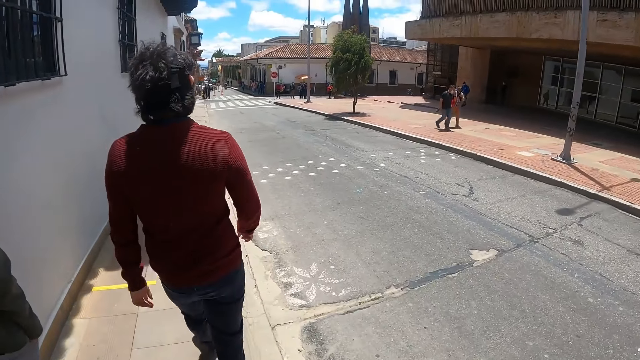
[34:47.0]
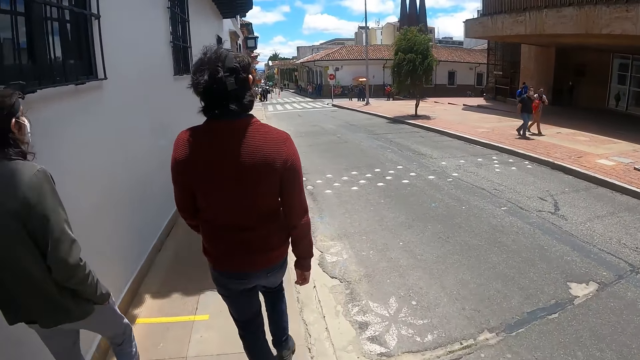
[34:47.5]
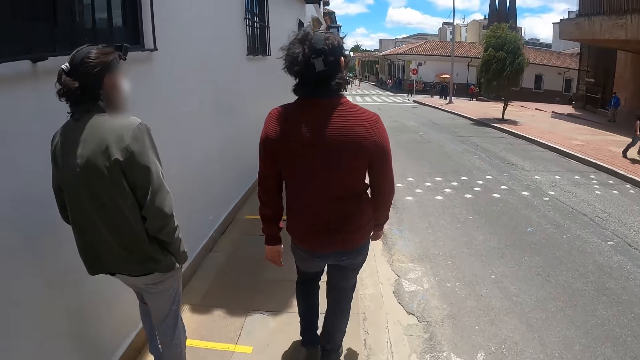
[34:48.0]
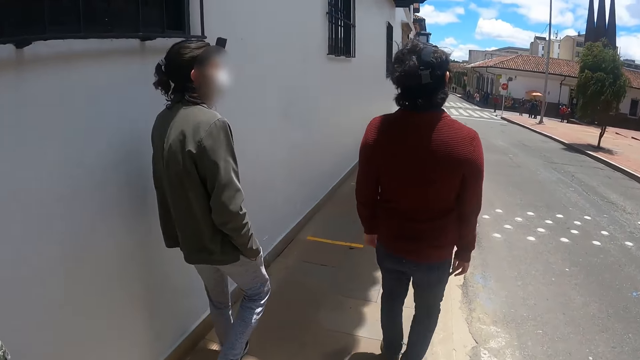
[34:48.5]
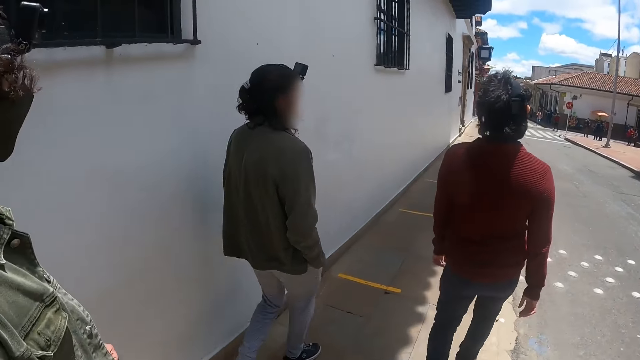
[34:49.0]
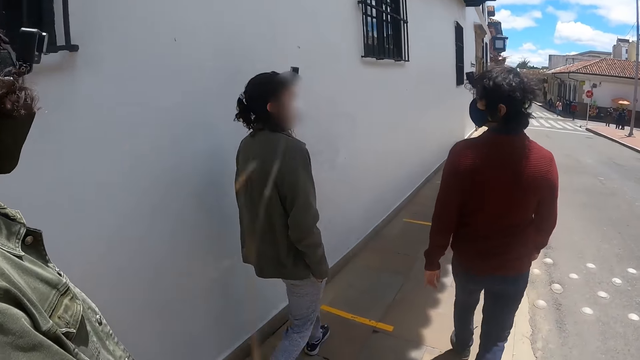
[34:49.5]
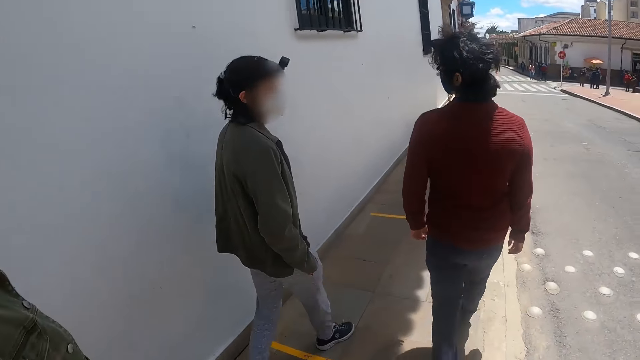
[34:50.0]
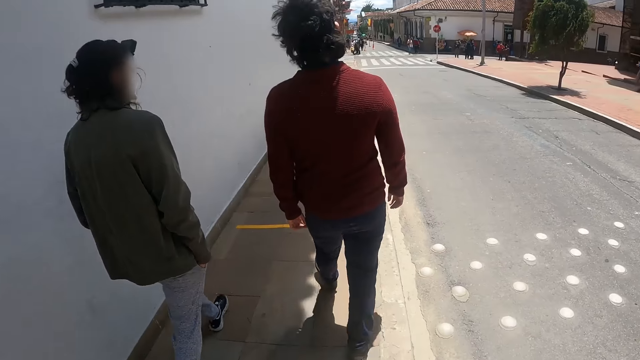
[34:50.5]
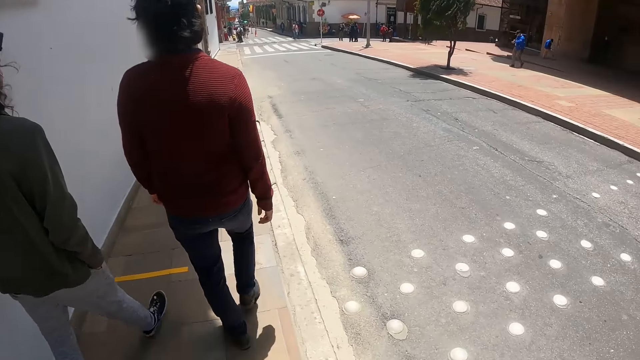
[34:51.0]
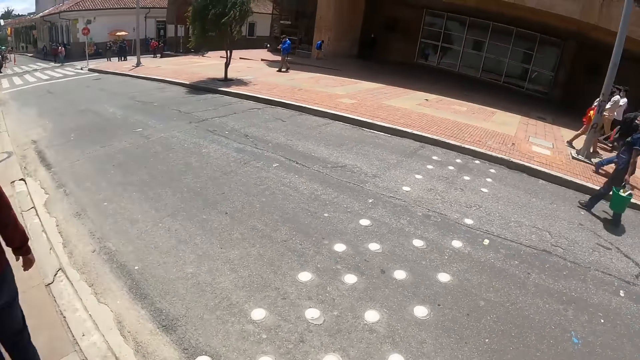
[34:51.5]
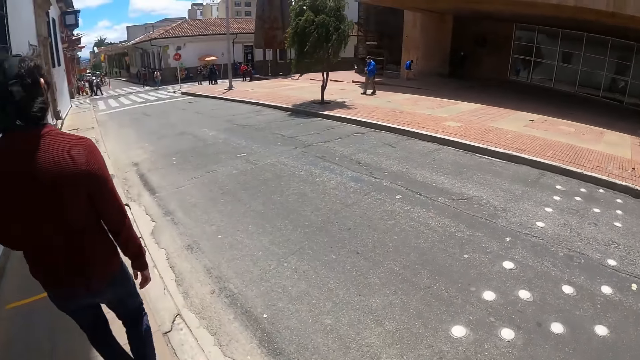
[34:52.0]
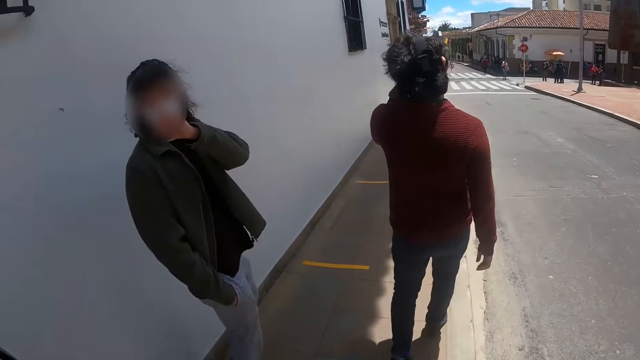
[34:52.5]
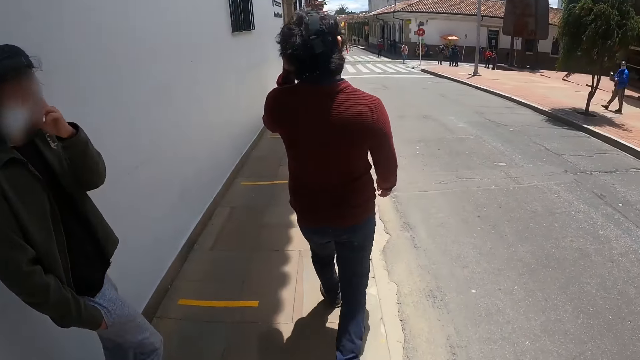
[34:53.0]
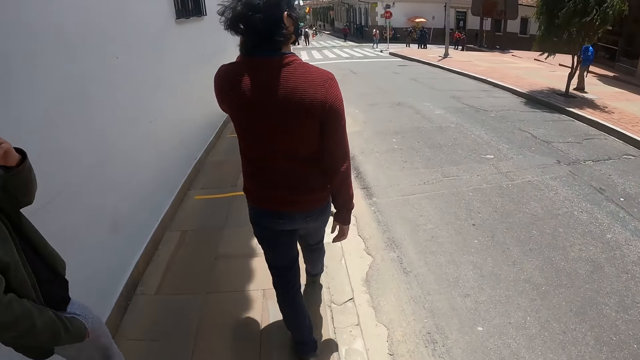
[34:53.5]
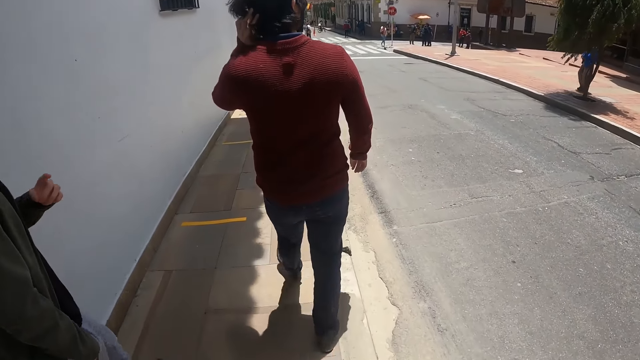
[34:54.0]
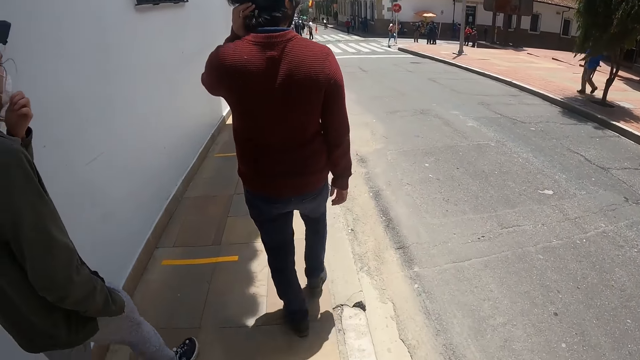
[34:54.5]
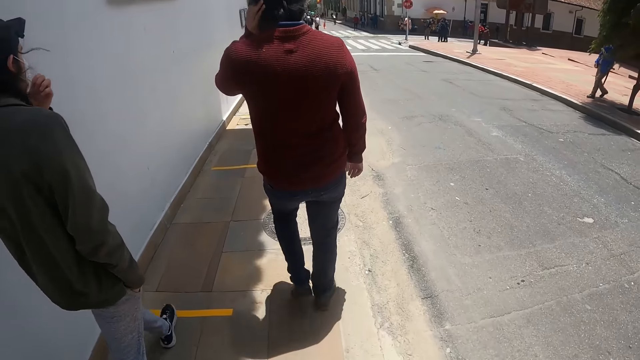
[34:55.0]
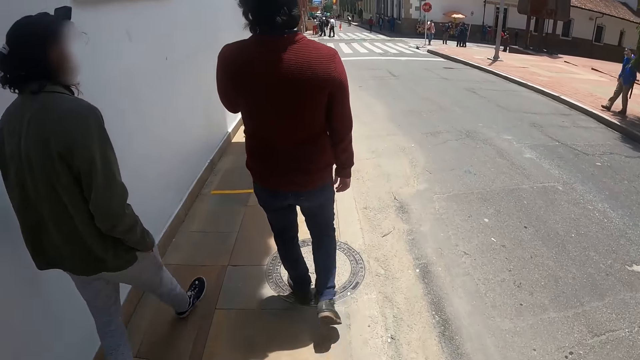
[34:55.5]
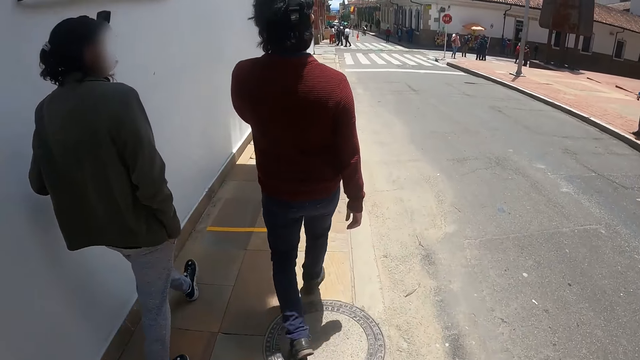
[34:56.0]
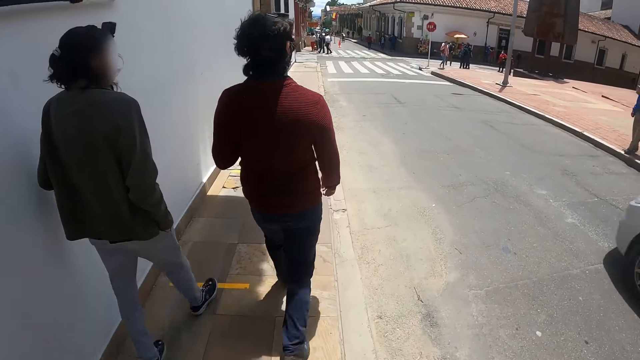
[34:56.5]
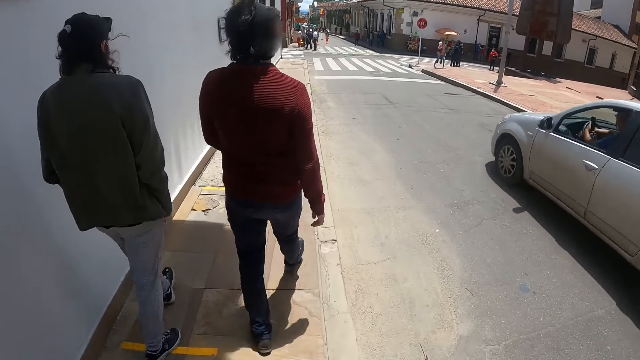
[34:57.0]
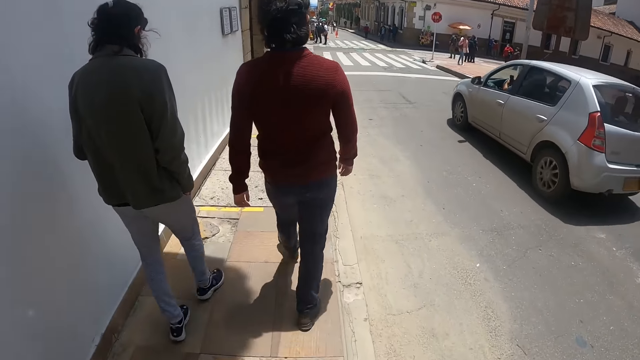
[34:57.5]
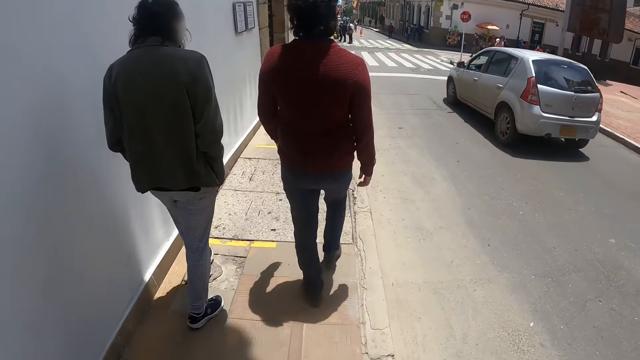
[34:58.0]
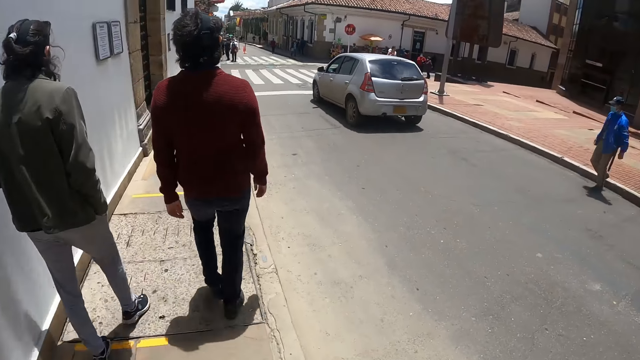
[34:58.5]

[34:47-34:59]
The camera wearer walks along the road side. They look around. A person moves his hand. The camera wearer walks along the road side.

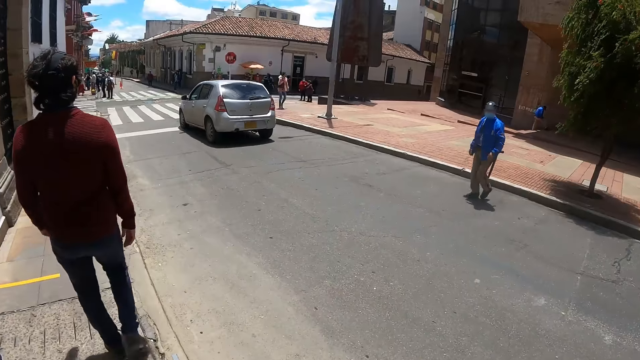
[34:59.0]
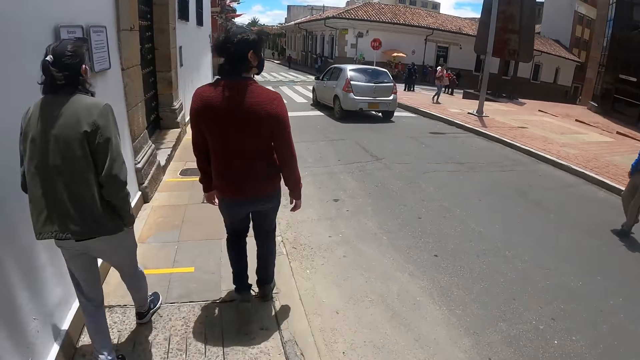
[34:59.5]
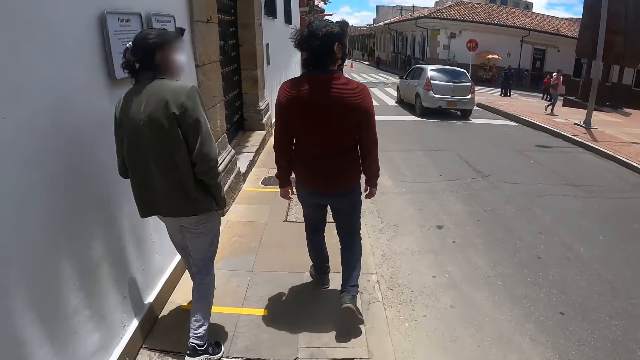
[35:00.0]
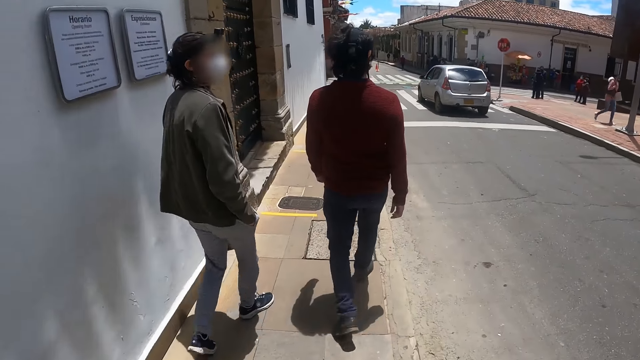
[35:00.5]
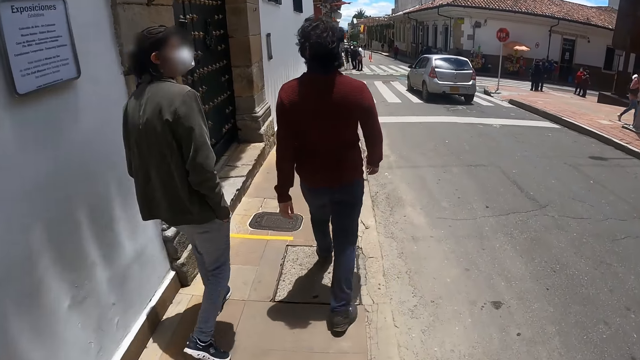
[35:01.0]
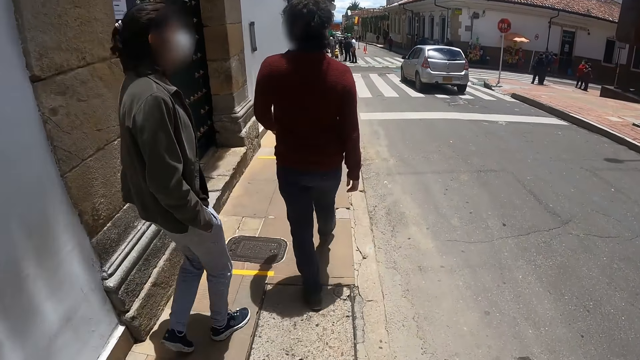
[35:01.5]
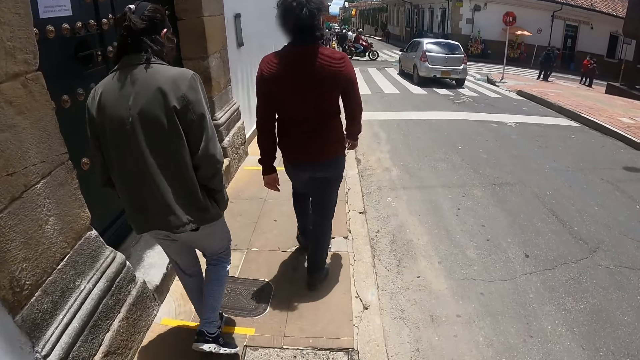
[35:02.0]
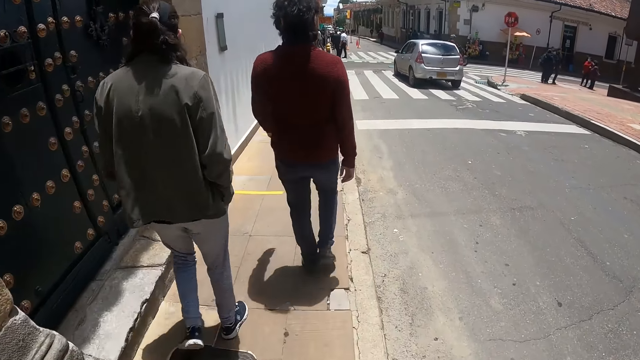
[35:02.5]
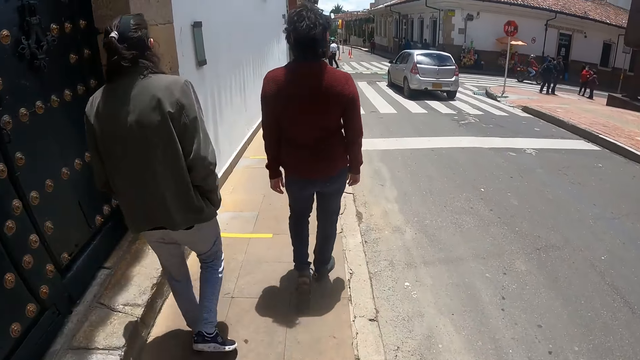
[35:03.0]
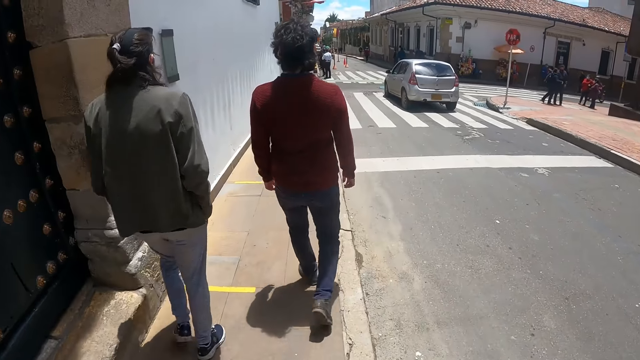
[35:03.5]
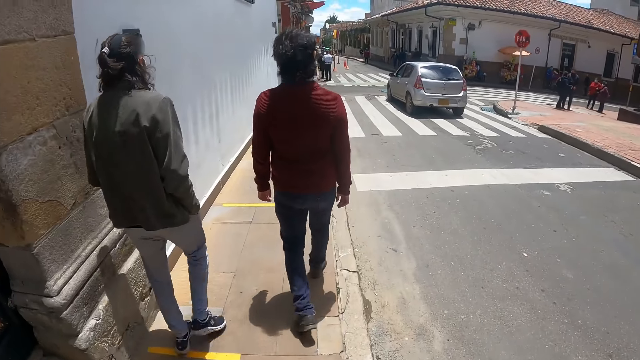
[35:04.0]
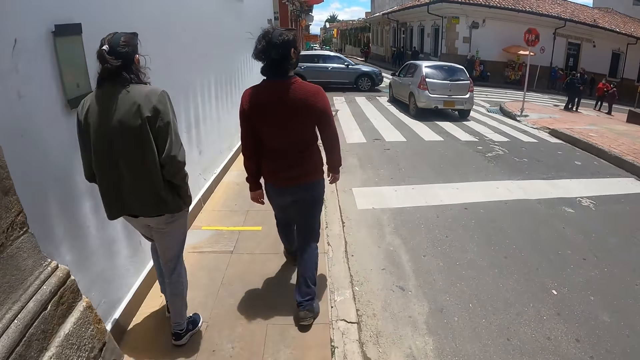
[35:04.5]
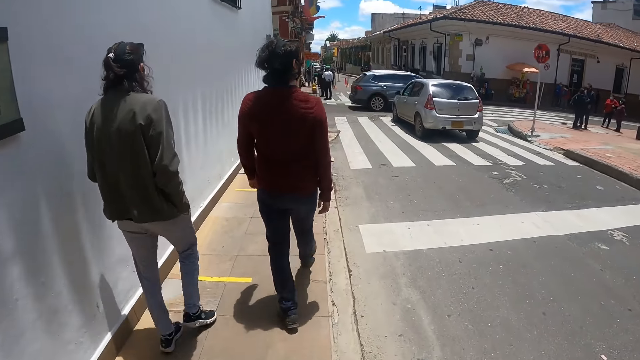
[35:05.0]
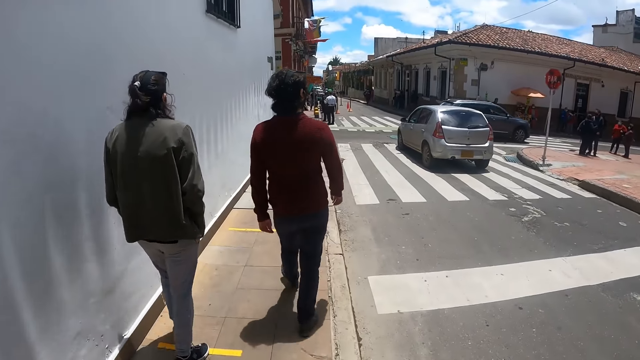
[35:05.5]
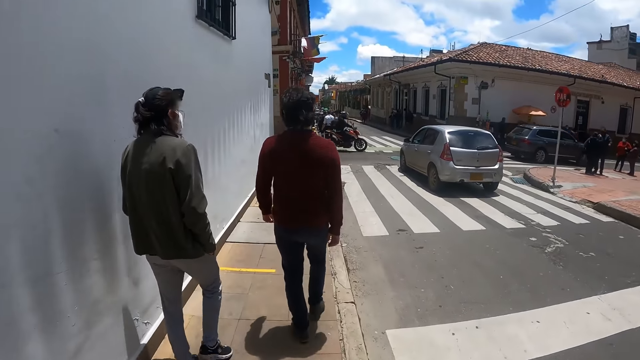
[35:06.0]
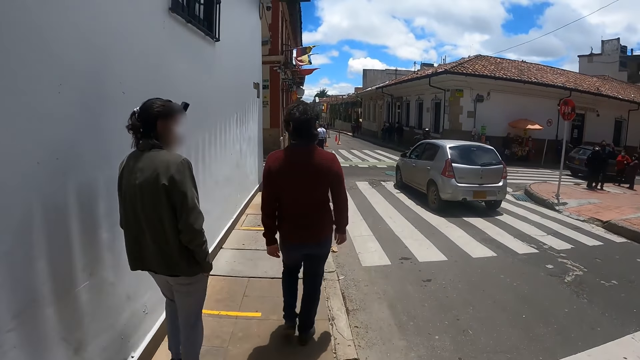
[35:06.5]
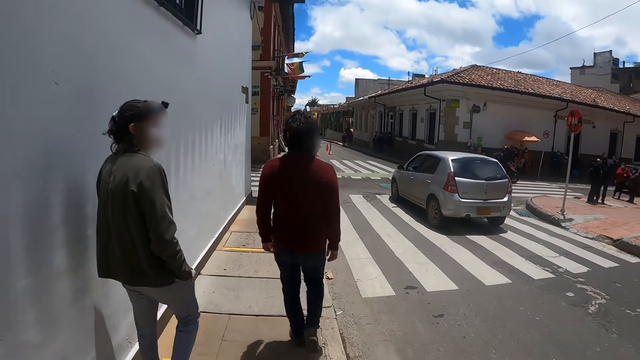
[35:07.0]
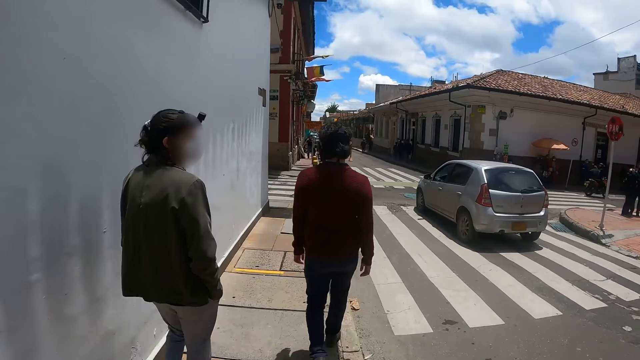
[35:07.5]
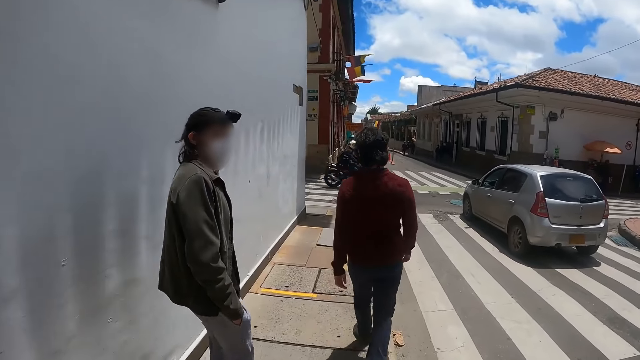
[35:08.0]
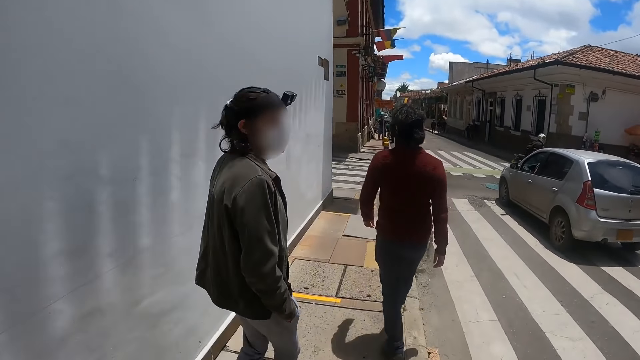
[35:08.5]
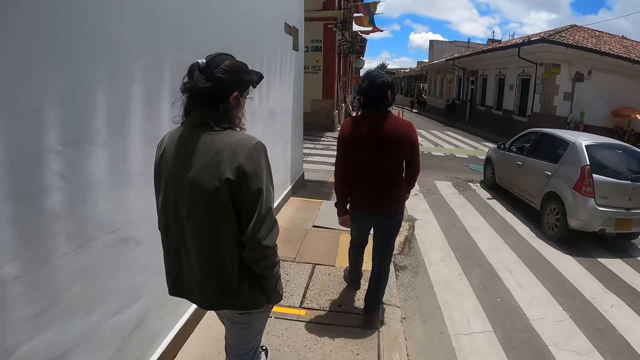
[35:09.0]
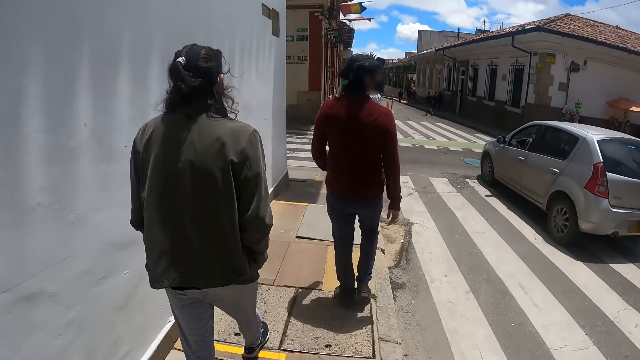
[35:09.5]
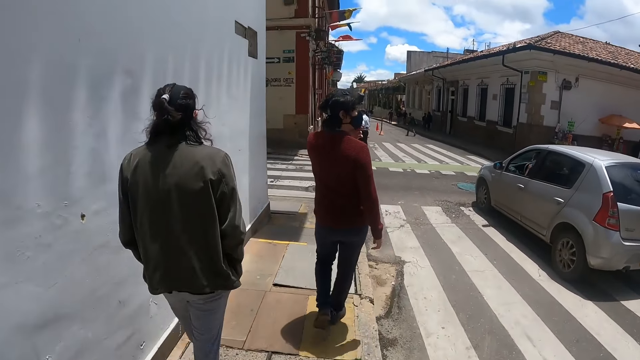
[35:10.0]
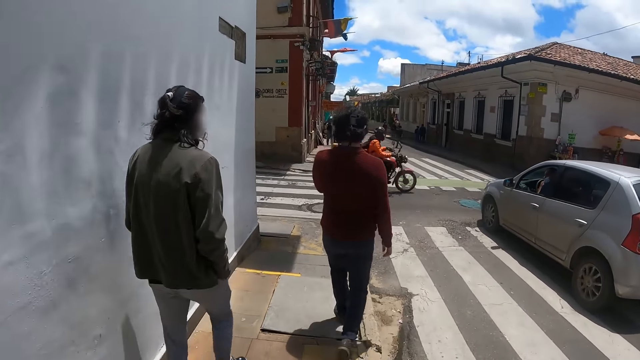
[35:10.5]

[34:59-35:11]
A person turns.
